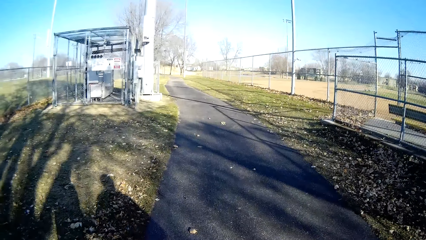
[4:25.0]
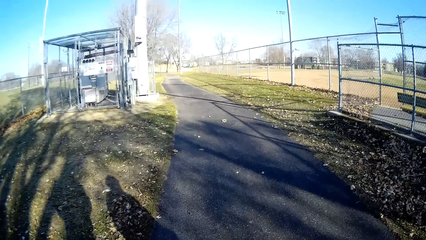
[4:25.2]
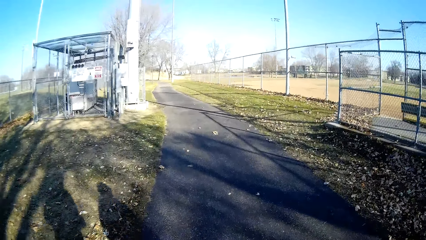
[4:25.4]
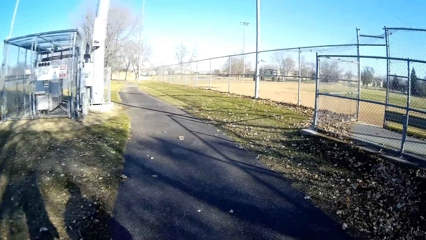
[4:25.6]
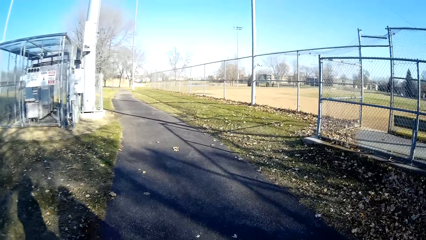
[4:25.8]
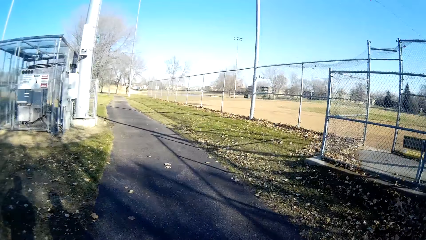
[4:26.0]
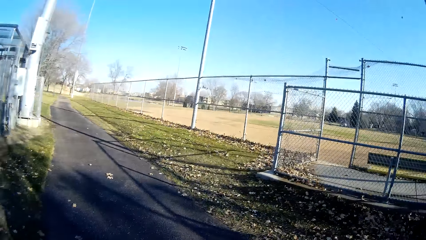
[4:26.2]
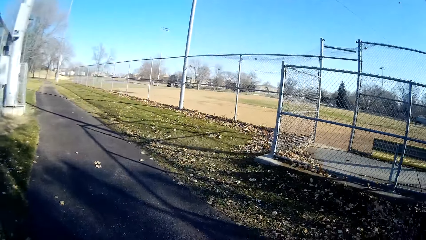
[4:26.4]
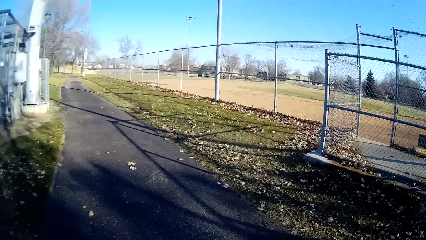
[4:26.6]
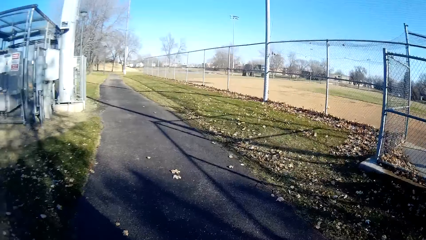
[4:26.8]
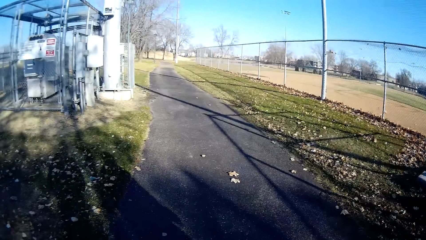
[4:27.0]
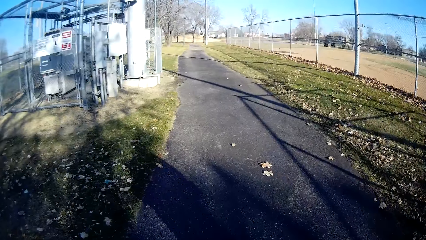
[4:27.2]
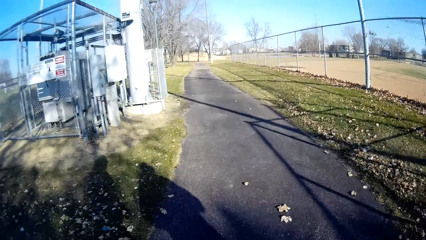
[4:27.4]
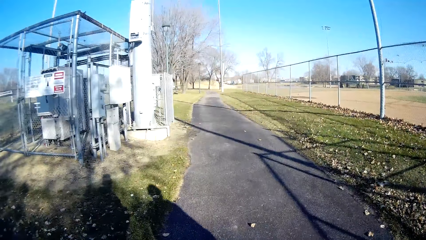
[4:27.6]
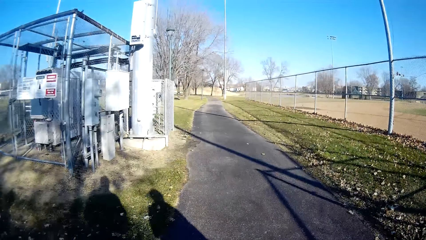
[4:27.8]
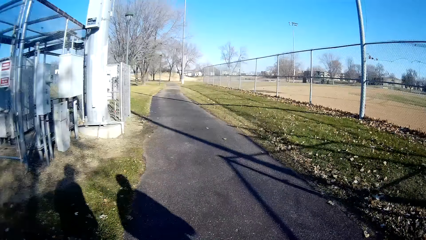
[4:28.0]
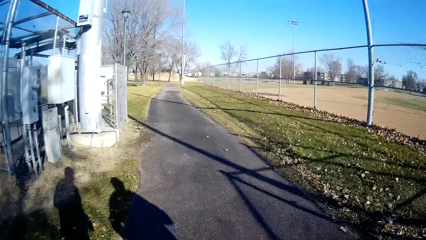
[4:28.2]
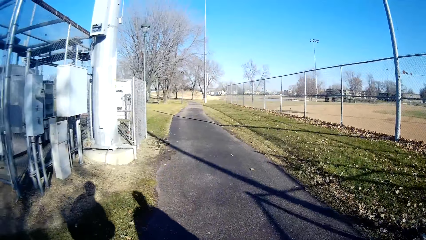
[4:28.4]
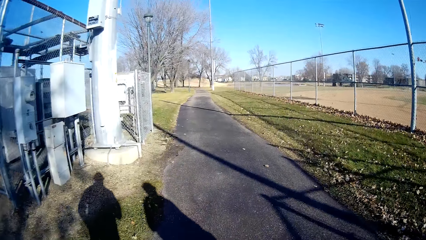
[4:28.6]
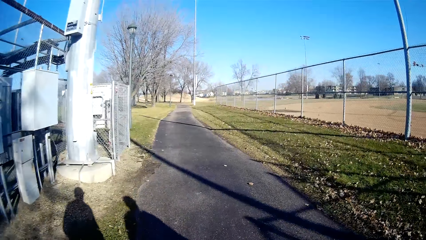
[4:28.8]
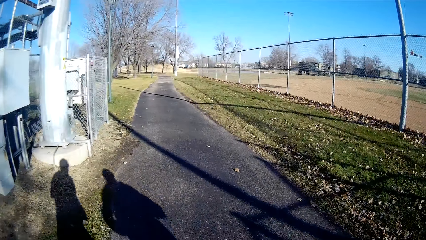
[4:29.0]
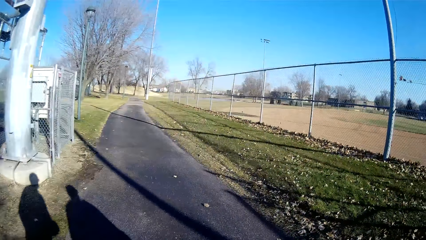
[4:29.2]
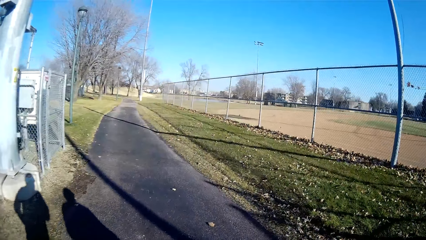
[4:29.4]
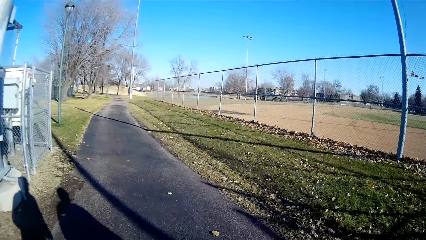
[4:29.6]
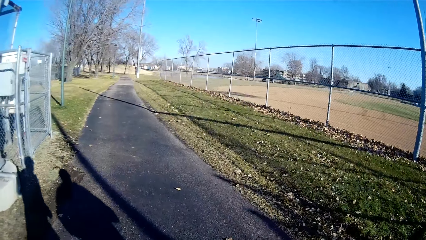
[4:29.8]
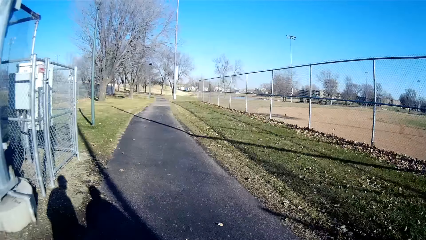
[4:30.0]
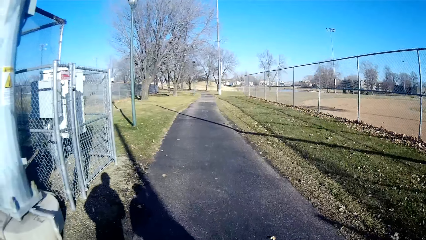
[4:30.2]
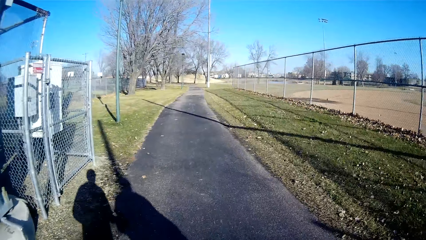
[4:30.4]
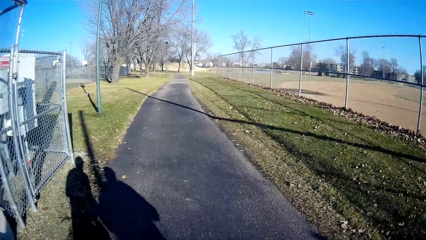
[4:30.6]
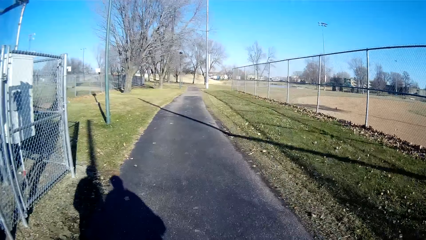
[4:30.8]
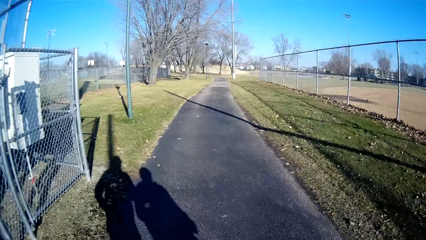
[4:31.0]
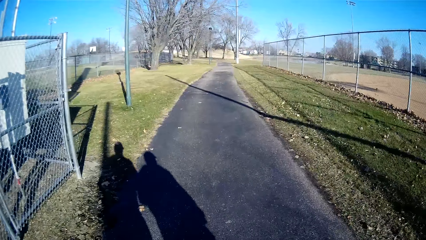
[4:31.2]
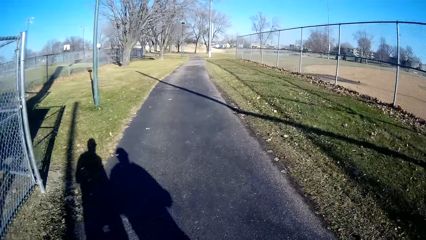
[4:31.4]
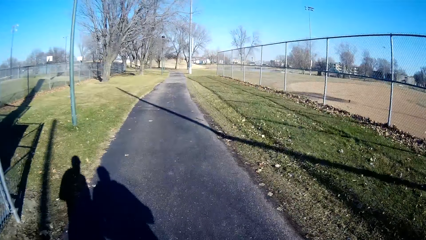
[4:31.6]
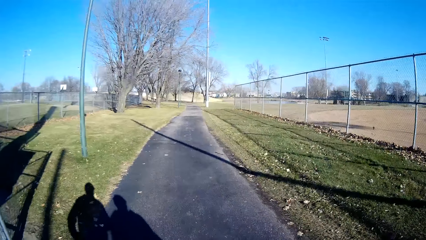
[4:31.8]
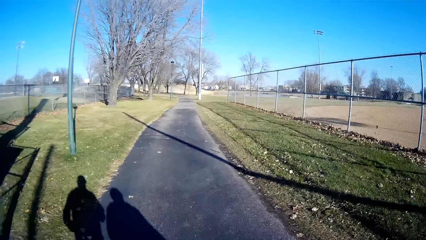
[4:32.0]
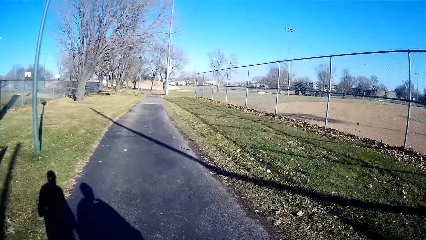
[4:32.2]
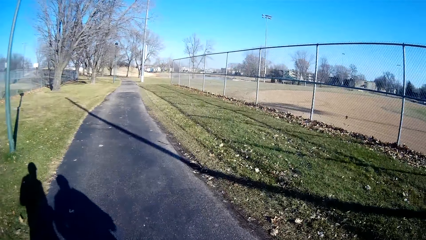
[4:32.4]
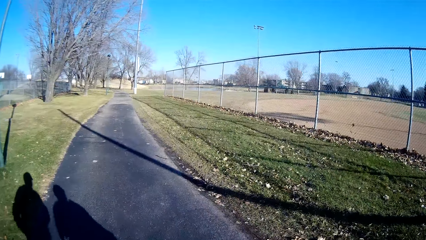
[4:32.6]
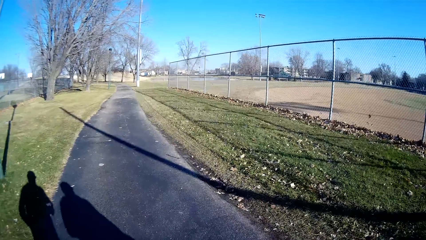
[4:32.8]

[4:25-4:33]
The camera wearer converses with a person.

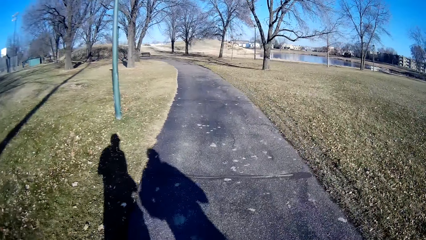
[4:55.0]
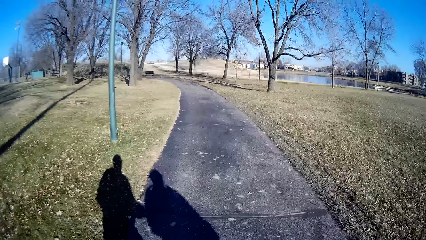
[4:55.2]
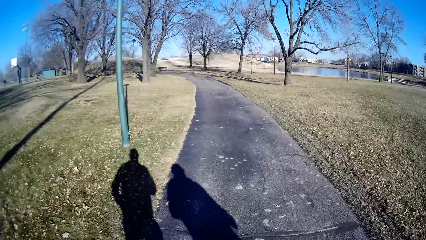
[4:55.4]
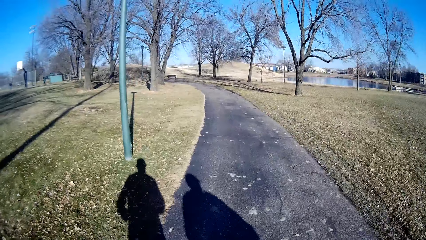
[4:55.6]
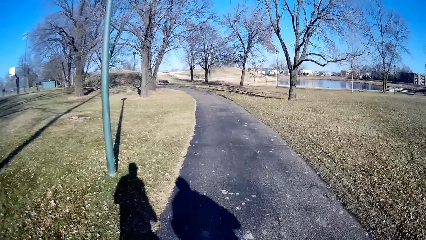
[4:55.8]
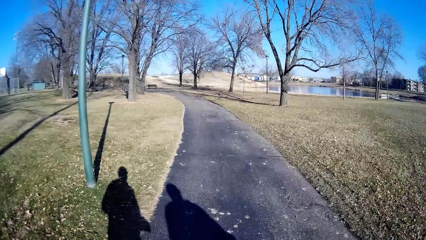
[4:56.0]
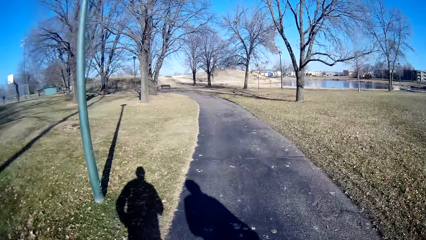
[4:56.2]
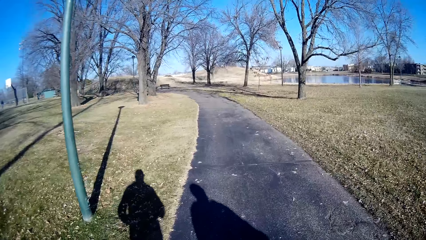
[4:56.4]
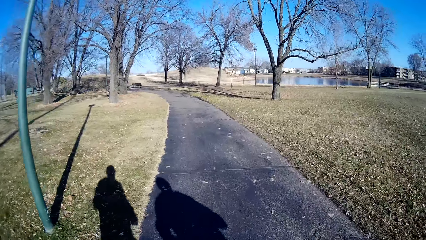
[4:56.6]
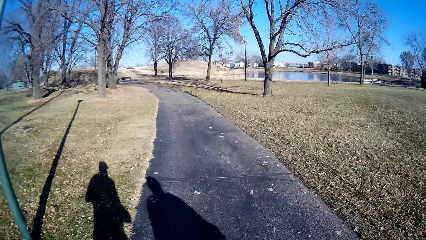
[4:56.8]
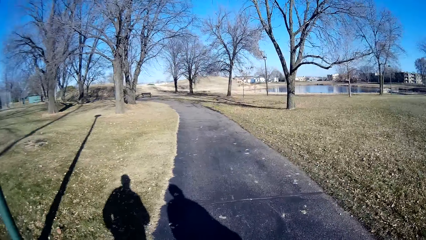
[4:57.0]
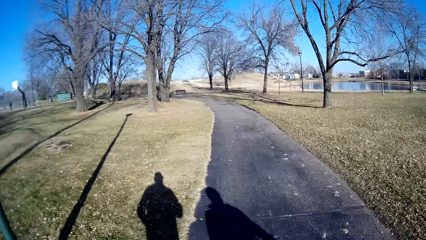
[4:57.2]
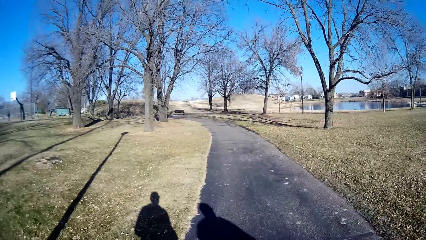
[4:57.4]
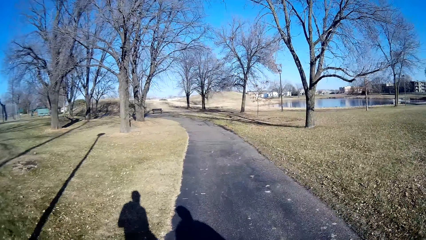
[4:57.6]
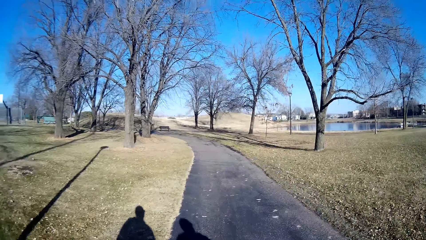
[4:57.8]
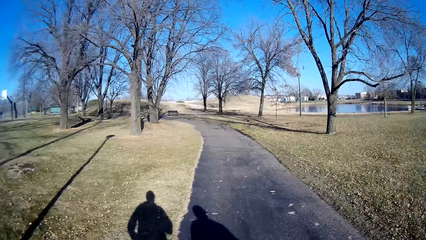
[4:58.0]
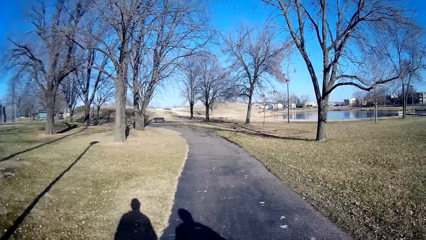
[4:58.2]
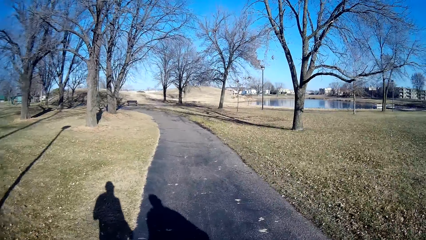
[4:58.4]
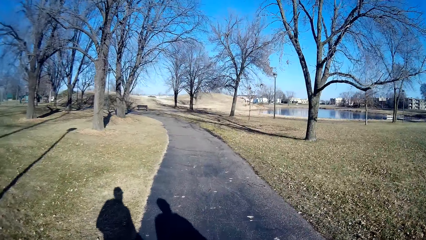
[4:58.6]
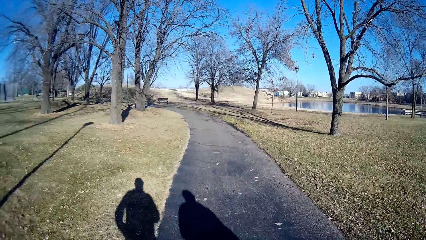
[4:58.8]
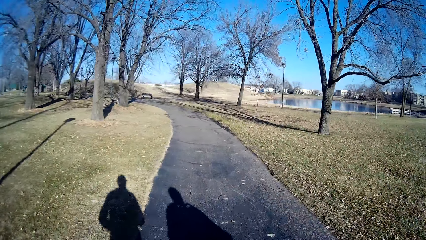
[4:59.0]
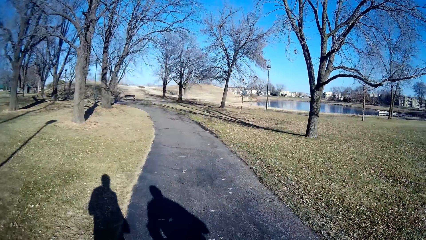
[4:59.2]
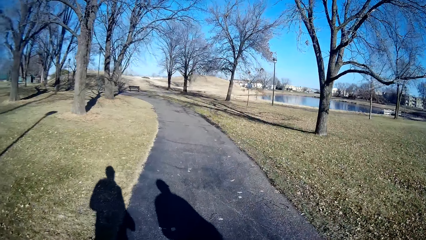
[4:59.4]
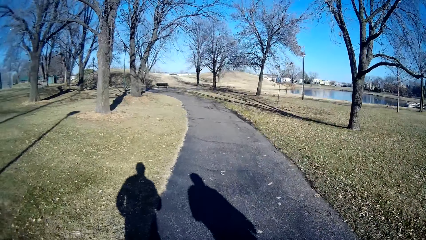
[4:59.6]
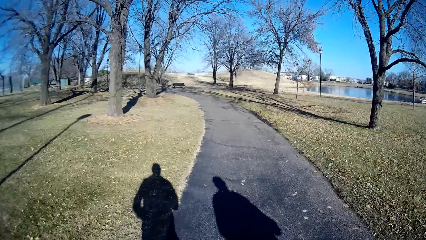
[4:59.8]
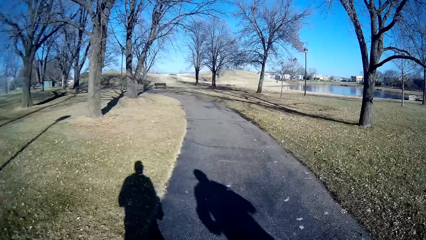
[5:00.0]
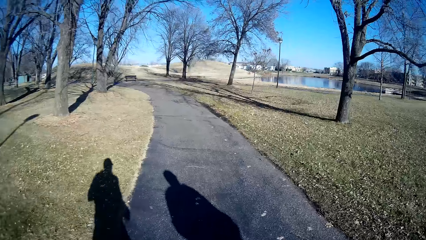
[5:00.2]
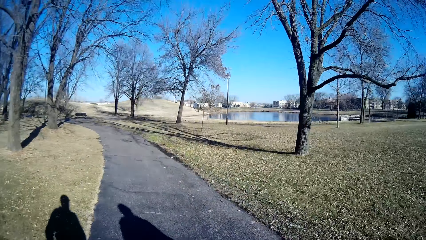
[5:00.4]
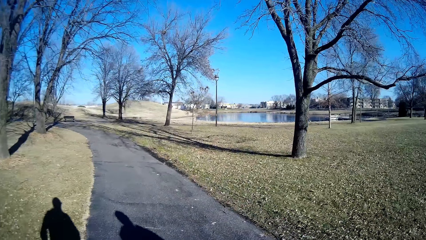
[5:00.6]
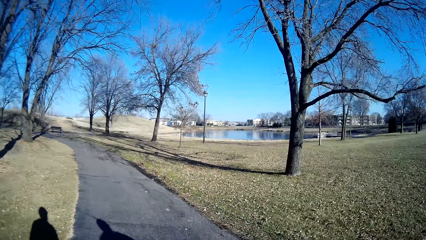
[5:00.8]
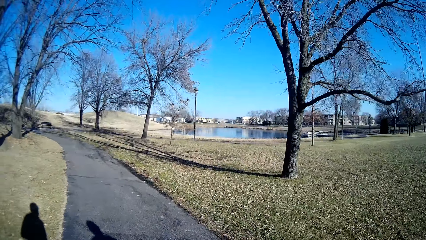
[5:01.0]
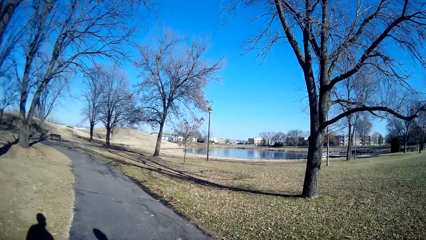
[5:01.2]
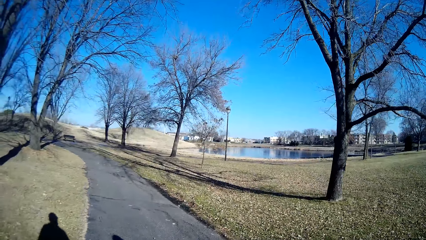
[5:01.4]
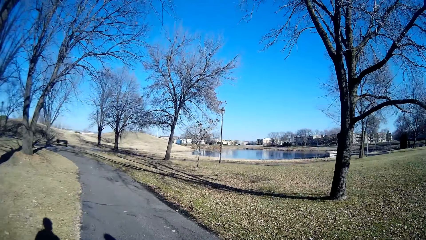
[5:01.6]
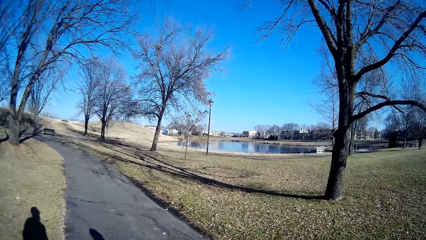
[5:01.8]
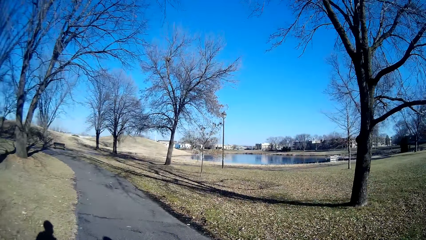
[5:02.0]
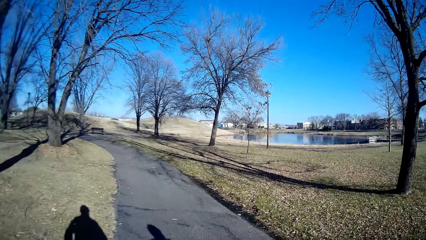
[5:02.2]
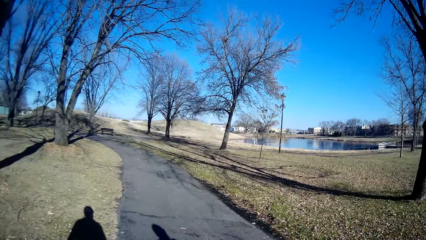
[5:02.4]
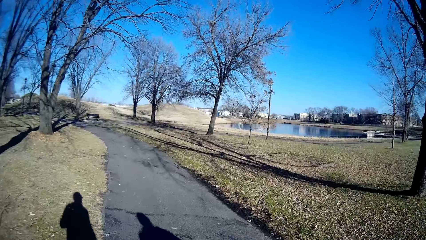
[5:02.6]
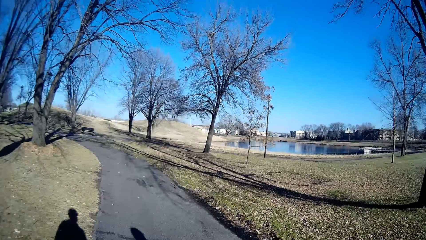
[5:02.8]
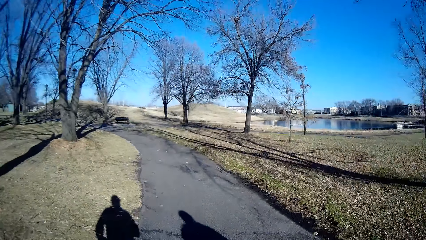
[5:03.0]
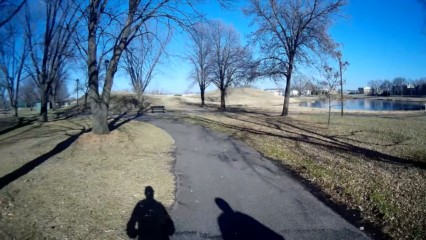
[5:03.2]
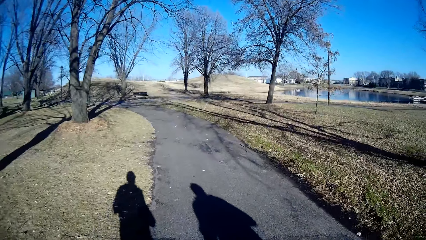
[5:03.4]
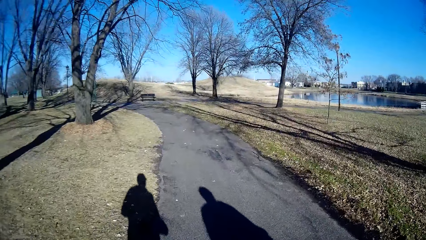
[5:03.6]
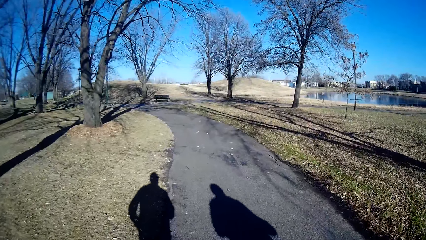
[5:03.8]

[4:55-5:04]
The camera wearer jogs on the tarmac road.
